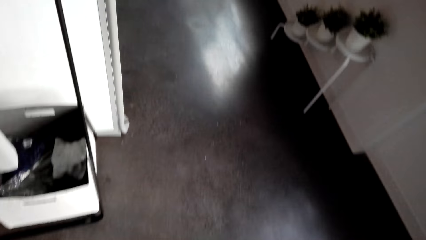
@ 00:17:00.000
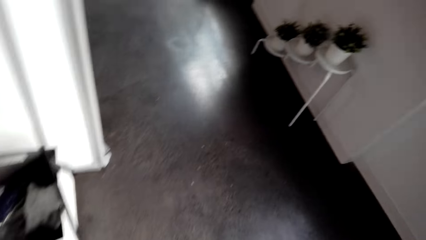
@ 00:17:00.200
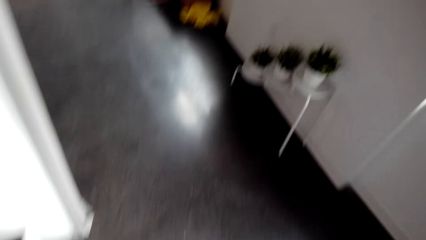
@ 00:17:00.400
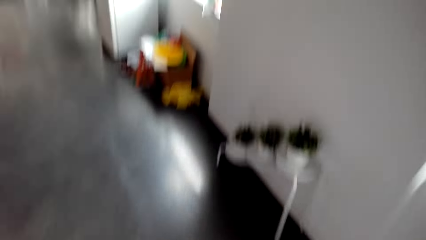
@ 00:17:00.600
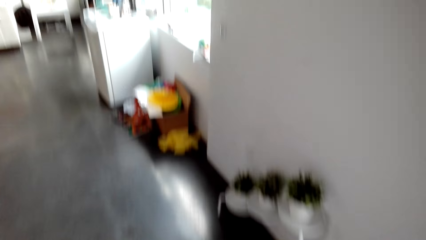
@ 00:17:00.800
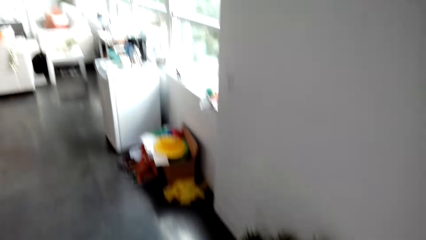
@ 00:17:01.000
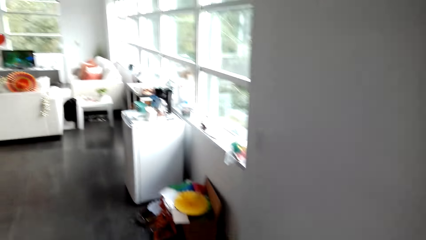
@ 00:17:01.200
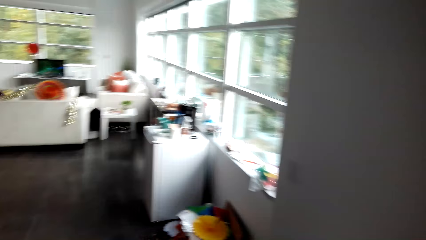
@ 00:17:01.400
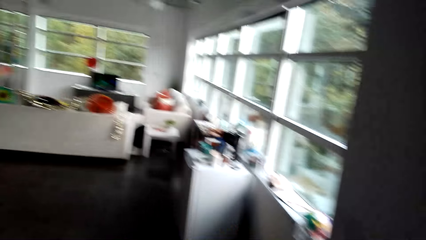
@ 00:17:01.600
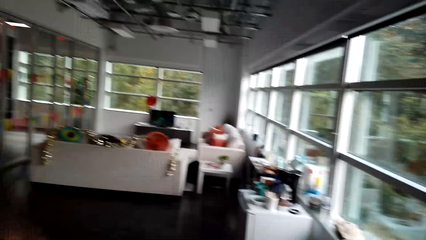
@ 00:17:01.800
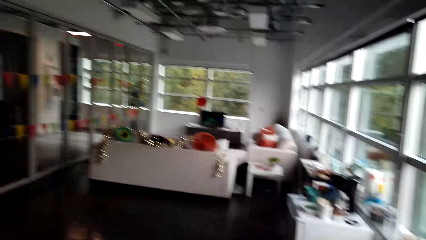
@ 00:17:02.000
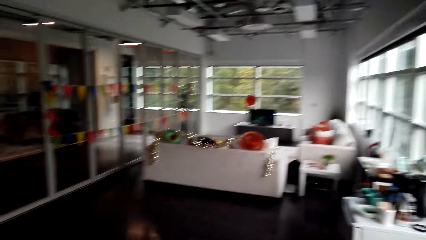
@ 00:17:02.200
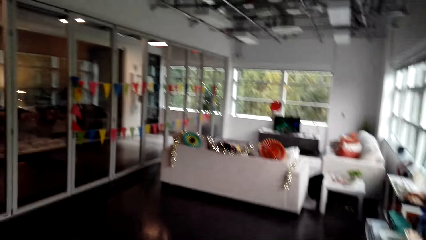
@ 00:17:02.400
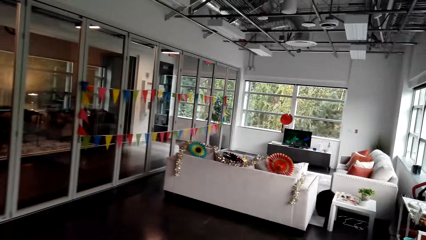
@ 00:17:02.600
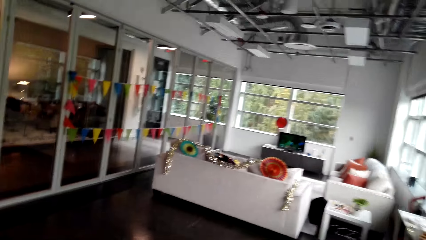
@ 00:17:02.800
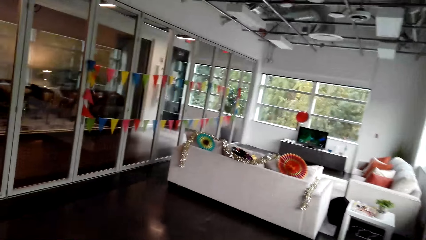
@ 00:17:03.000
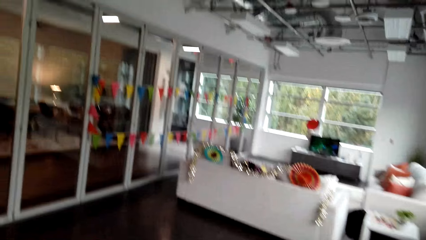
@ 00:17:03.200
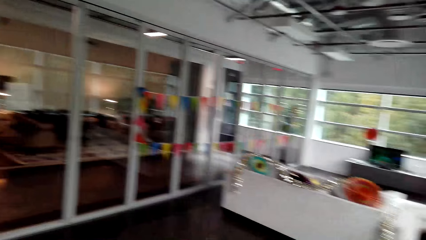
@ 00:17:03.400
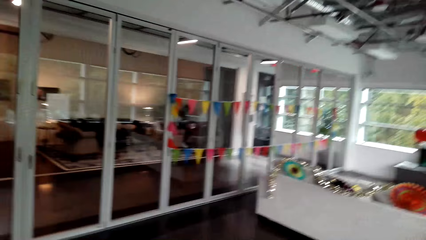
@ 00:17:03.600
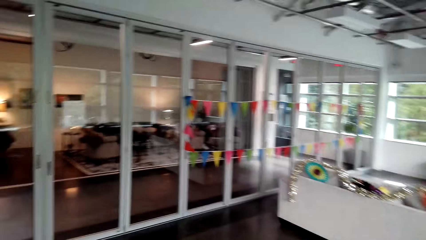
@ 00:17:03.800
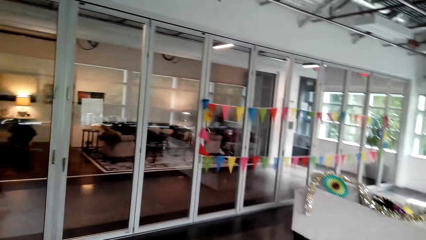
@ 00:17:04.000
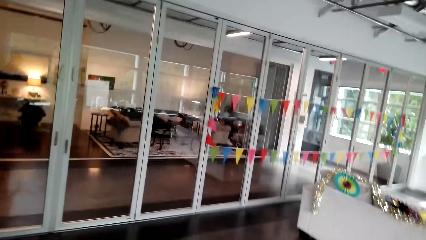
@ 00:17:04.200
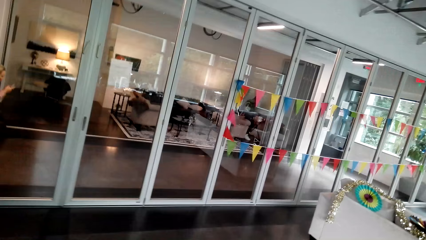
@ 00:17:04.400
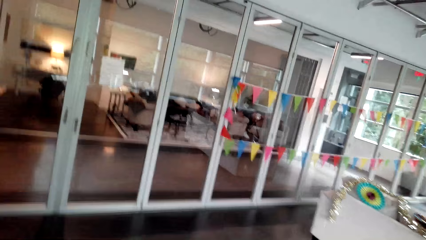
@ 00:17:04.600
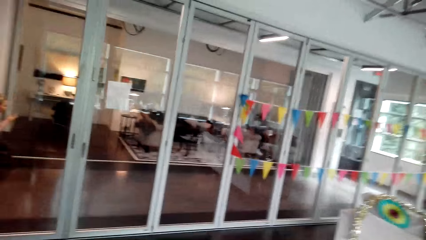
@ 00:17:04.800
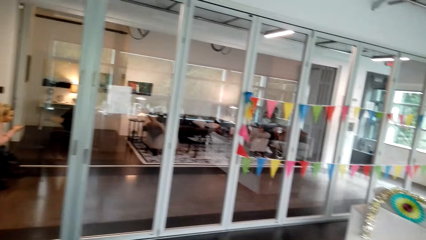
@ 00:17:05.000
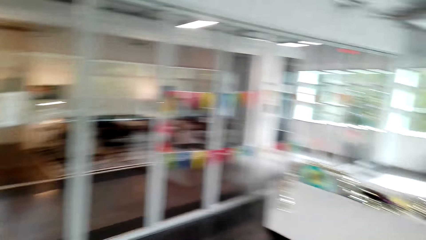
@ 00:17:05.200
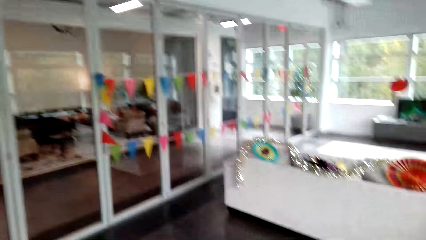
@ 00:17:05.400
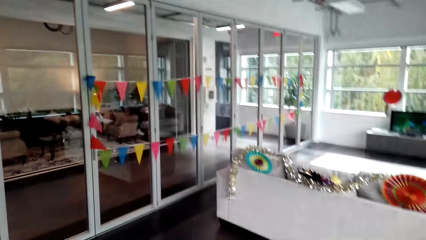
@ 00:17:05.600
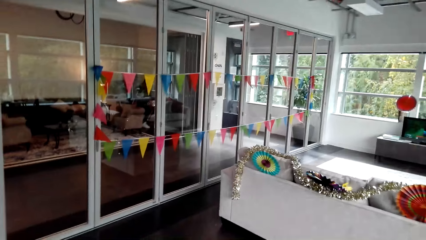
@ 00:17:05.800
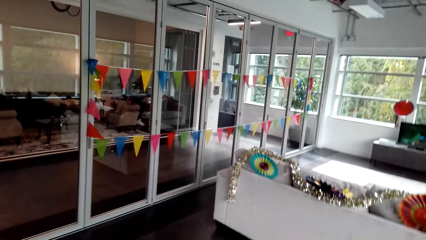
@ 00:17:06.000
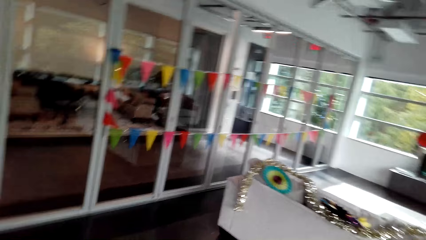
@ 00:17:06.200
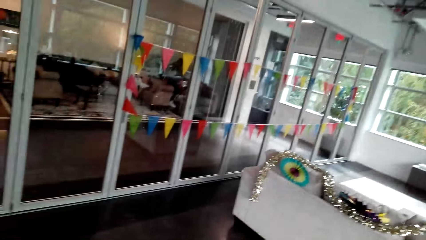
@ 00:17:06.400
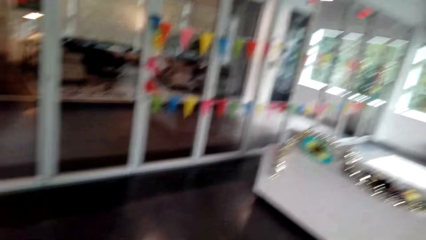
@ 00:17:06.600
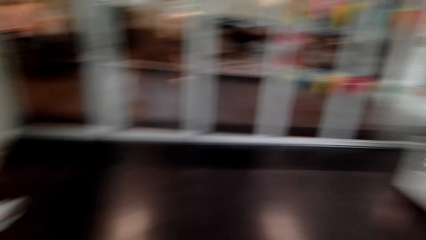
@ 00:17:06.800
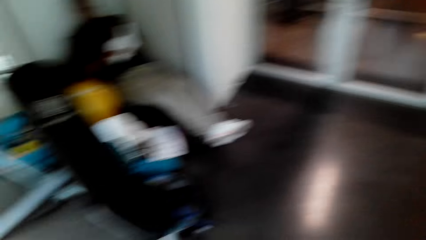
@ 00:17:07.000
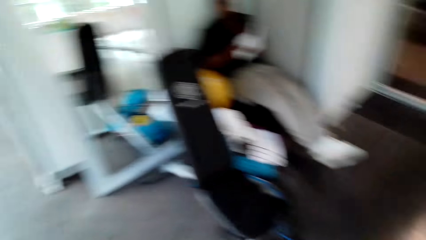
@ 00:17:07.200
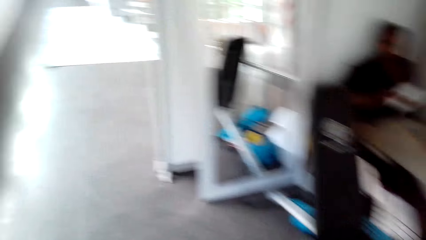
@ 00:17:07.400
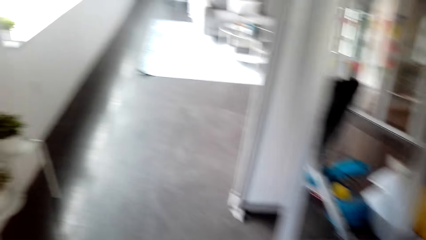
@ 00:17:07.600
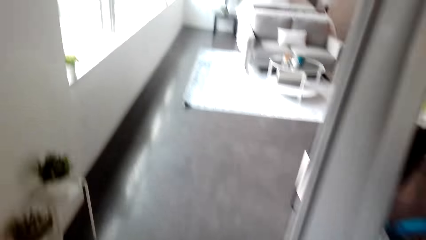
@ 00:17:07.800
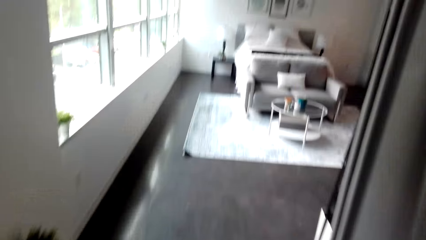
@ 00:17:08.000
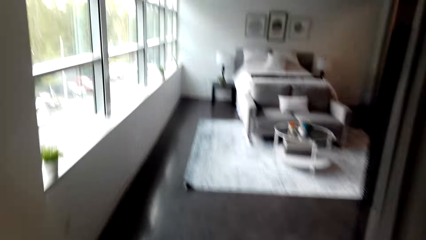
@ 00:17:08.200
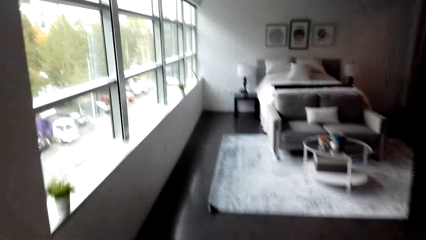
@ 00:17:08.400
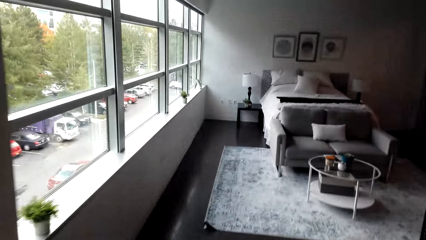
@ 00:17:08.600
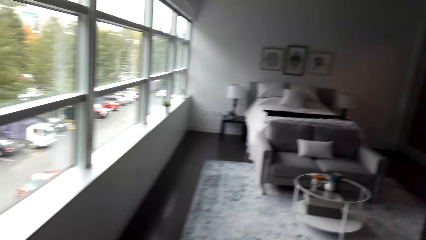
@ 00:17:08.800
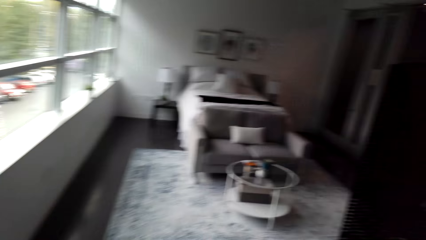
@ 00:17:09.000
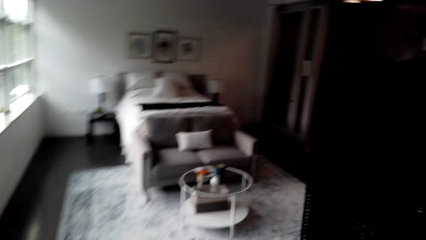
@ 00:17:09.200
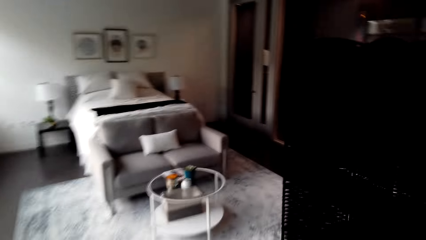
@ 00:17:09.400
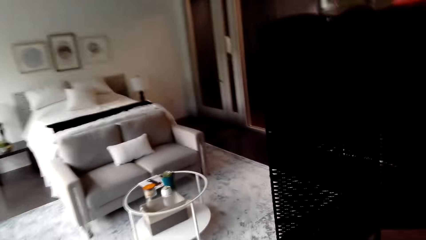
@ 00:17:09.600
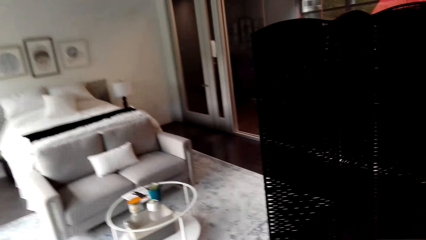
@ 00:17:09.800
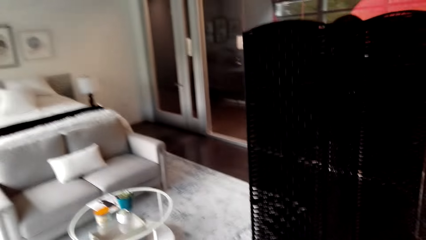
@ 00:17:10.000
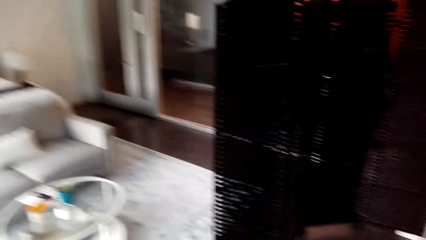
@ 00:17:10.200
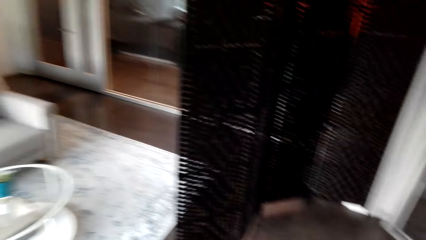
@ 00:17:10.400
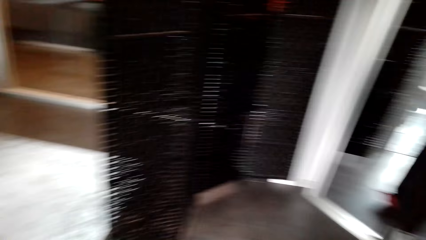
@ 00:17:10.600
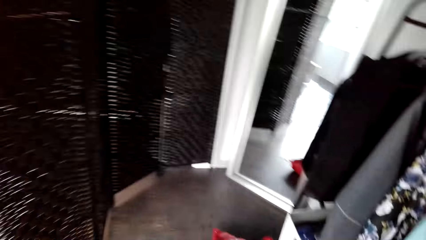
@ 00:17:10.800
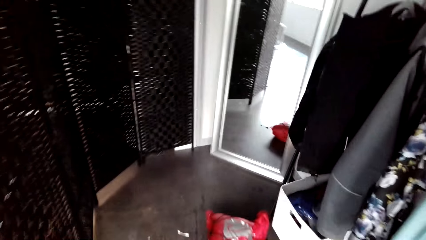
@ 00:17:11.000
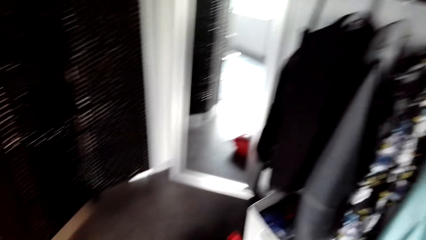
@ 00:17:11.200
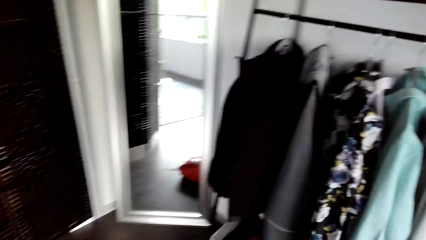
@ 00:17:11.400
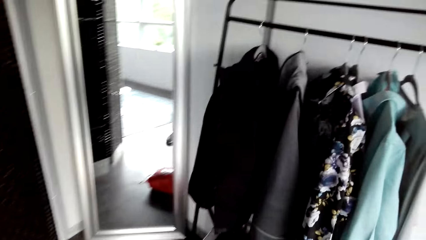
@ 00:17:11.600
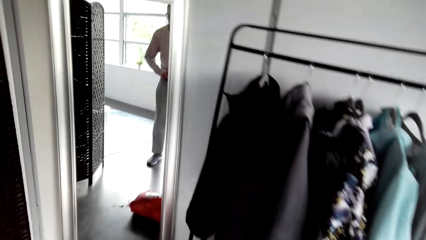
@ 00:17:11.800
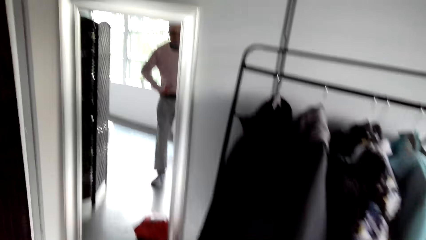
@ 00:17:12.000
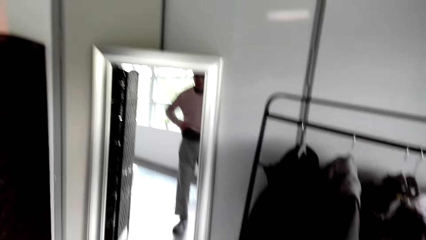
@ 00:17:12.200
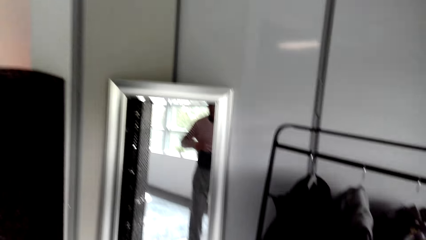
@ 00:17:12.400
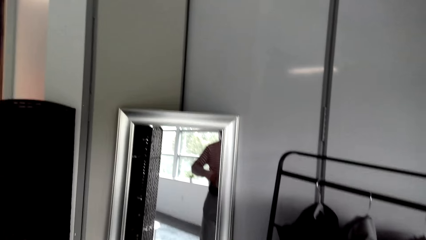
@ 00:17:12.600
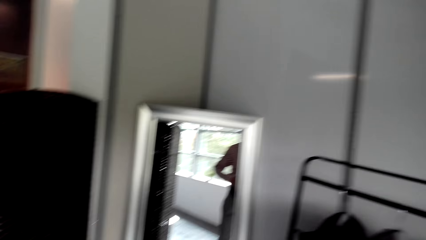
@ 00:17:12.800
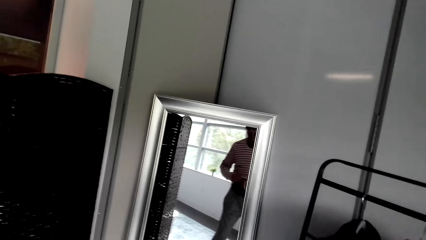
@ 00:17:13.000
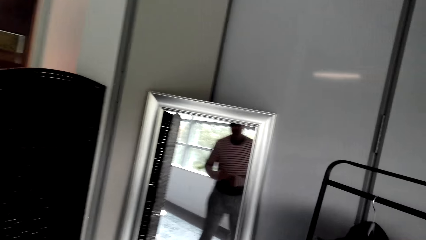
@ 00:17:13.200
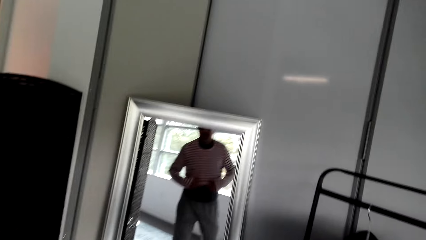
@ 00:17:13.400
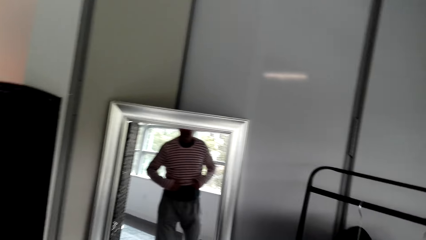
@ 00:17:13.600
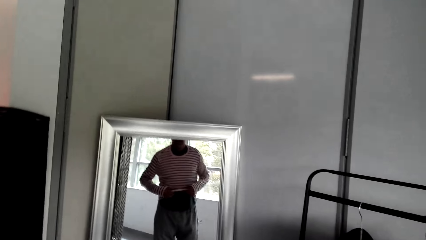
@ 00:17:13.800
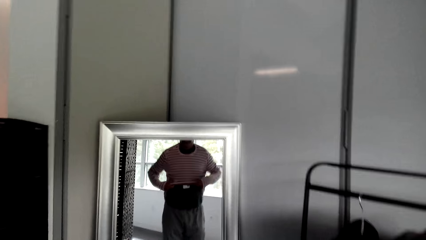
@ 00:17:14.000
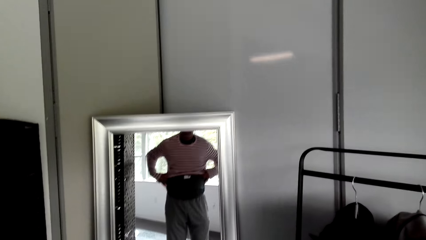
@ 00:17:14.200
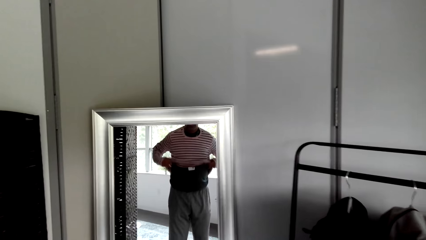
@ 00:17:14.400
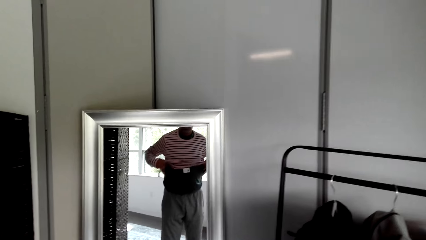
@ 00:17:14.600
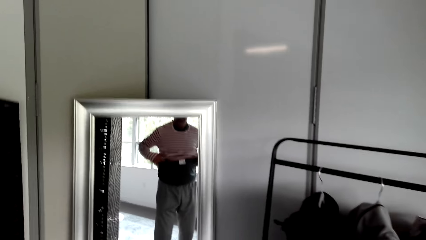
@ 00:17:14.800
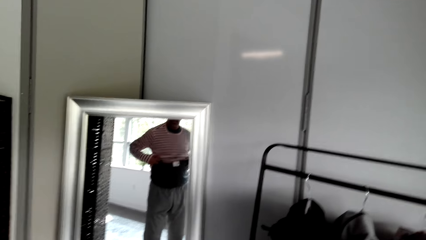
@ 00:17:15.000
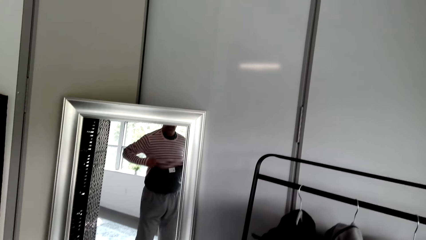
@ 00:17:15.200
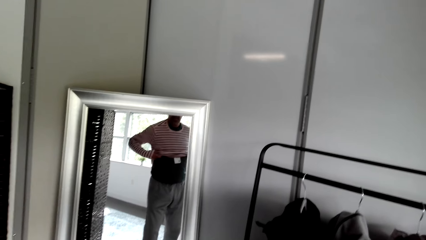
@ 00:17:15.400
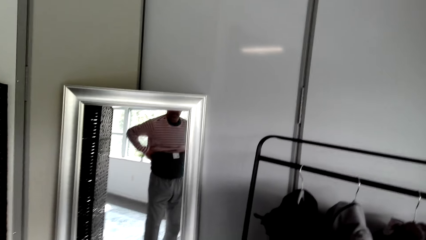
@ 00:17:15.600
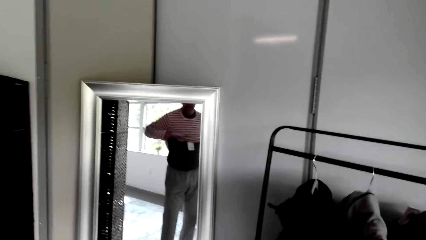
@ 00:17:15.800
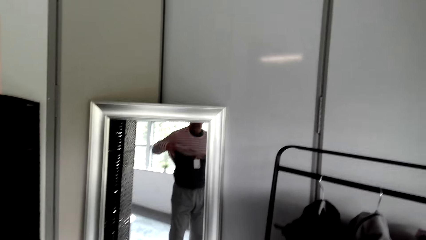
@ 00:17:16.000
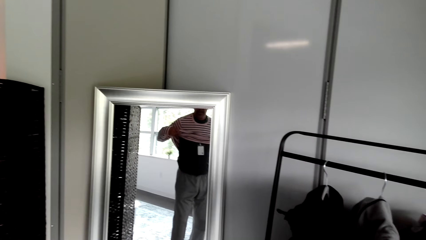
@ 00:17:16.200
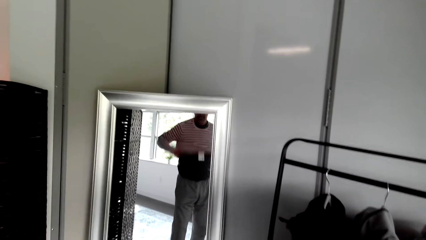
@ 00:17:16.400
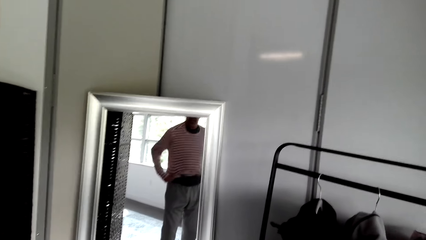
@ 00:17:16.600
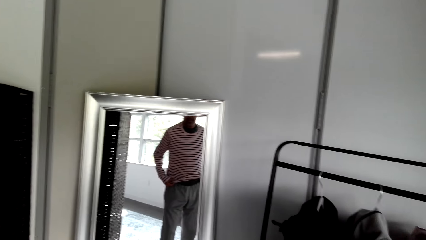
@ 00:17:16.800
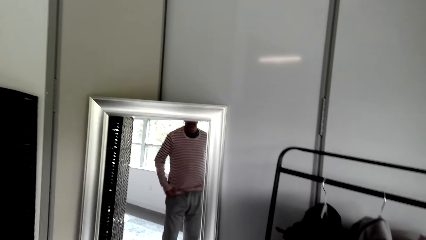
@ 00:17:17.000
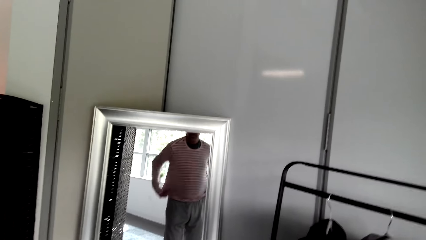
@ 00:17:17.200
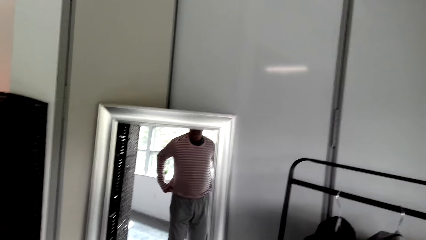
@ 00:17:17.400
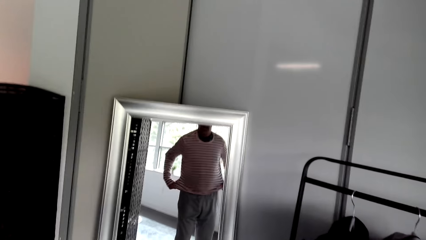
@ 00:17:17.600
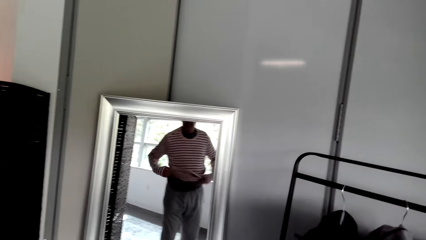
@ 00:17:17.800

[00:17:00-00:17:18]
The camera wearer walks. They talk. They walk to the living room. They turn. They look in the mirror. They fix the t-shirt.
